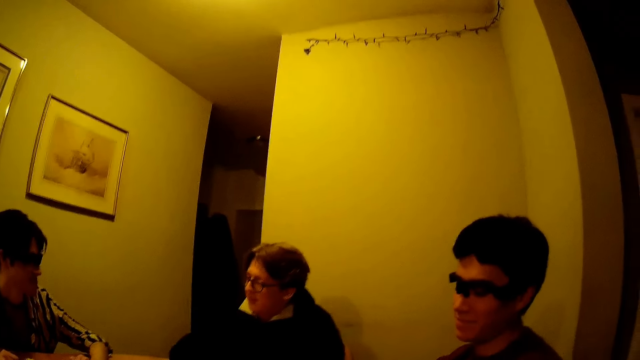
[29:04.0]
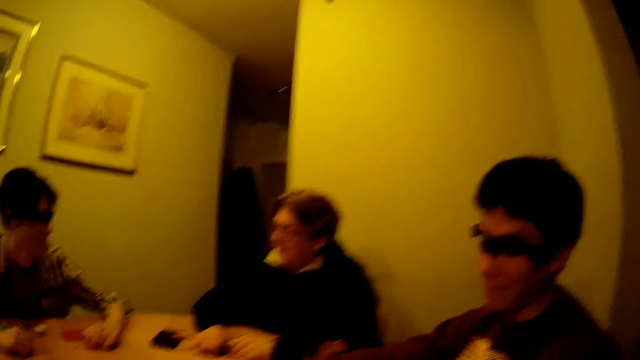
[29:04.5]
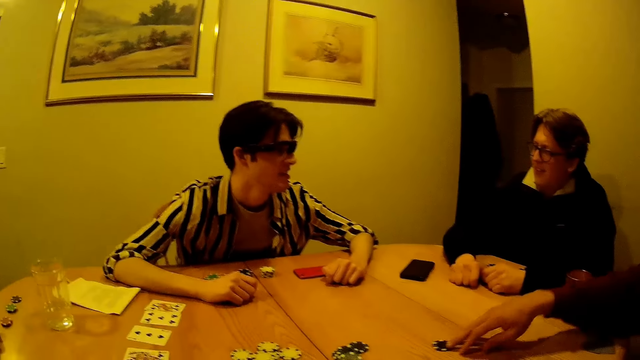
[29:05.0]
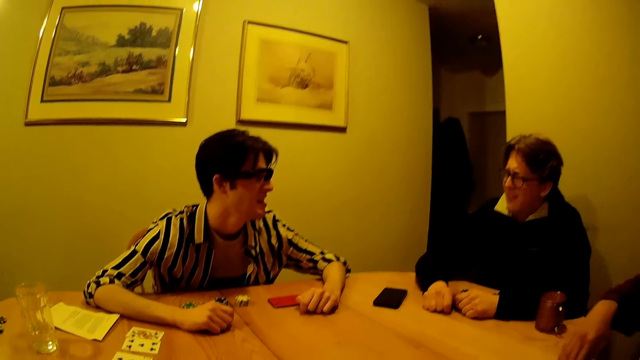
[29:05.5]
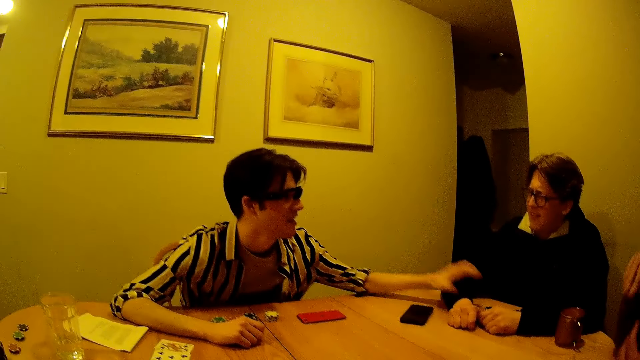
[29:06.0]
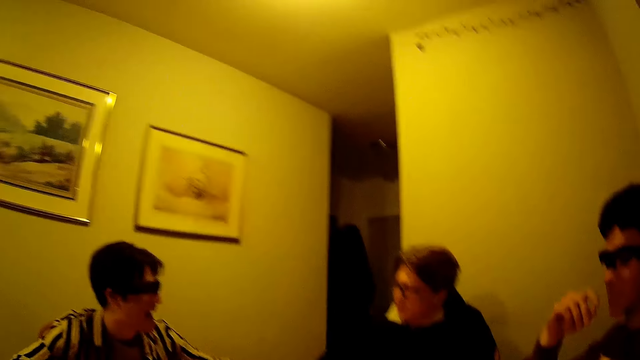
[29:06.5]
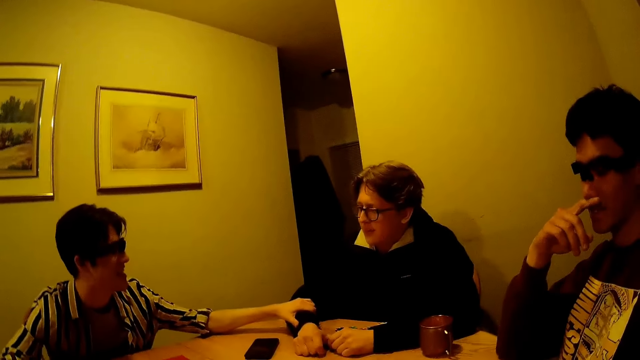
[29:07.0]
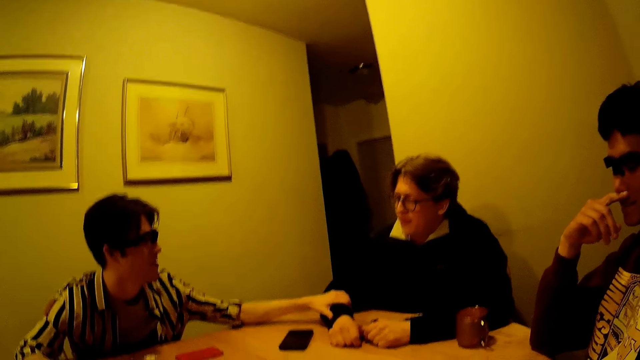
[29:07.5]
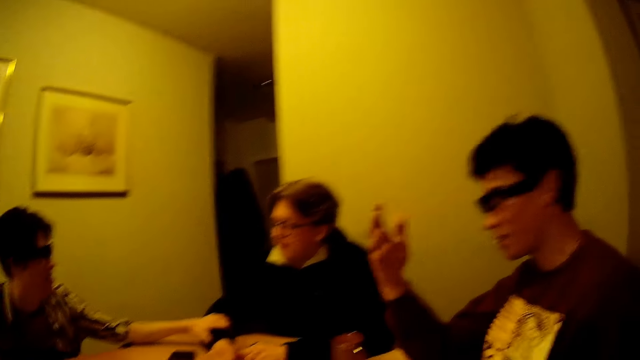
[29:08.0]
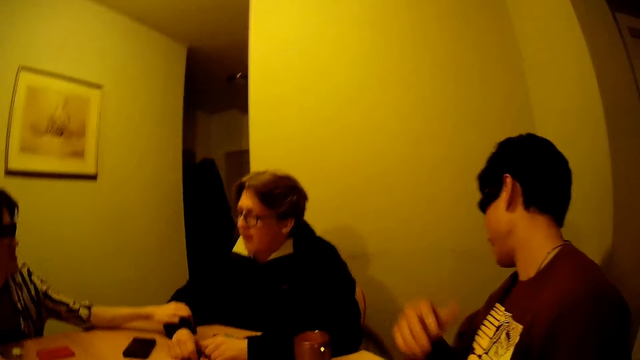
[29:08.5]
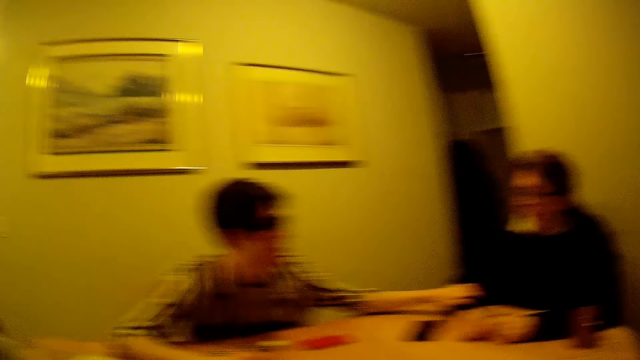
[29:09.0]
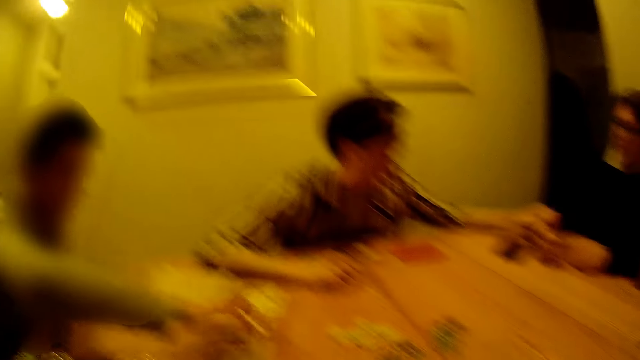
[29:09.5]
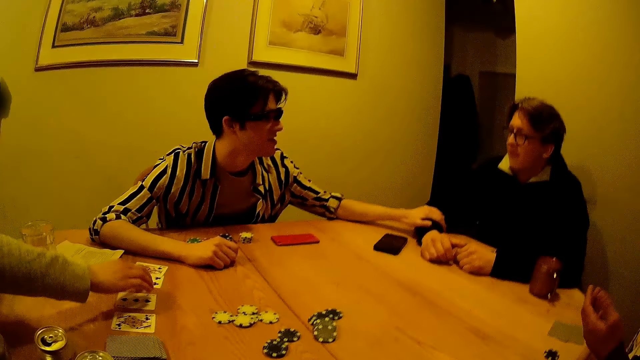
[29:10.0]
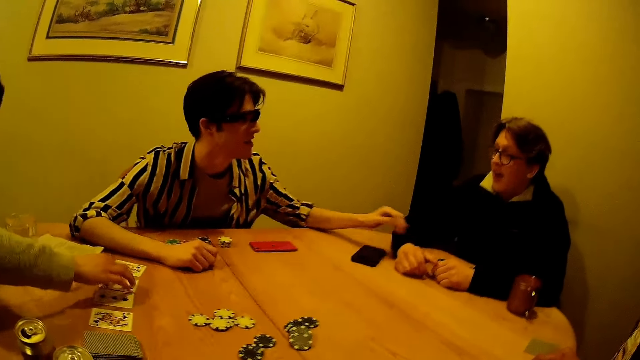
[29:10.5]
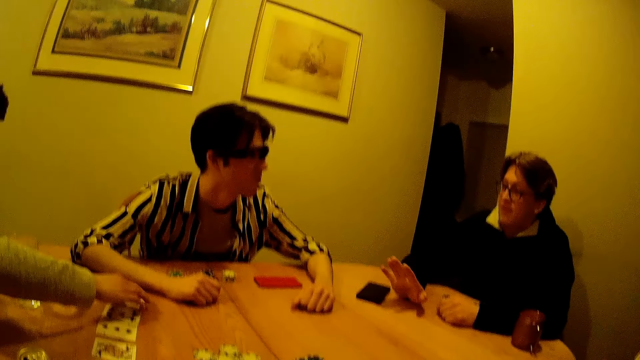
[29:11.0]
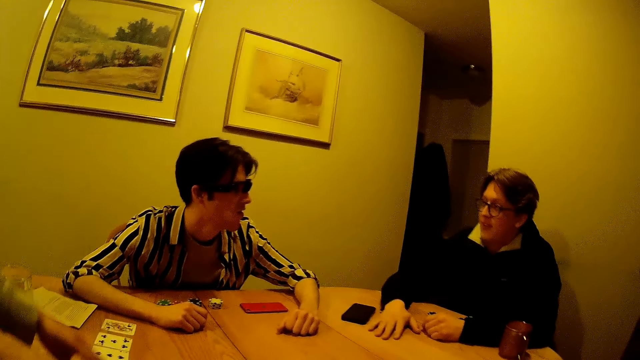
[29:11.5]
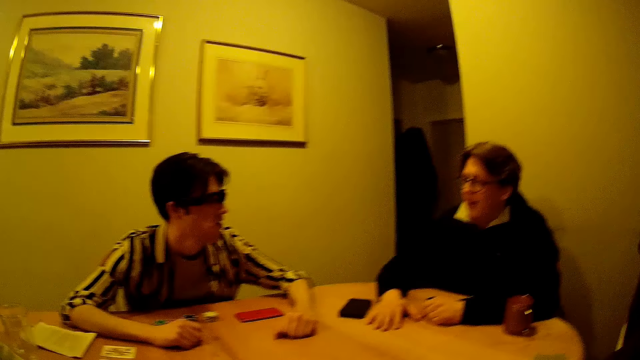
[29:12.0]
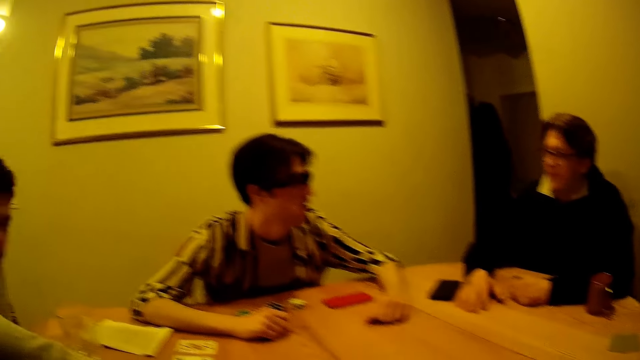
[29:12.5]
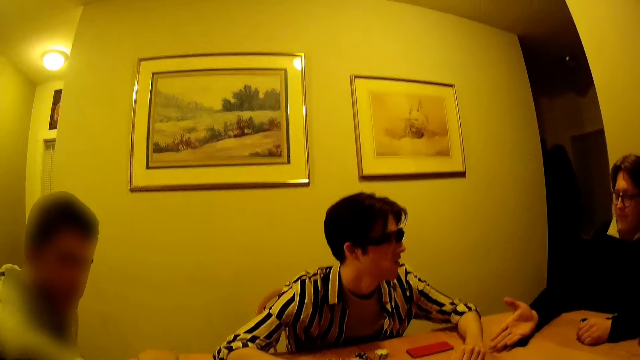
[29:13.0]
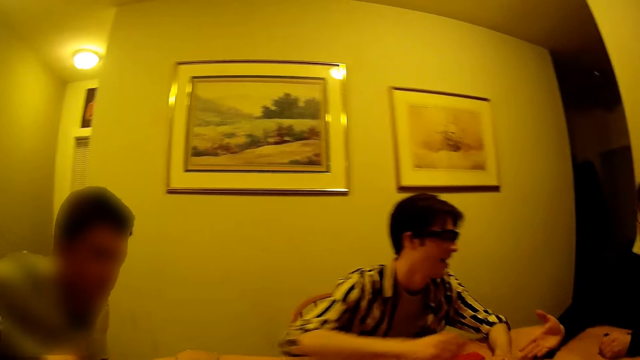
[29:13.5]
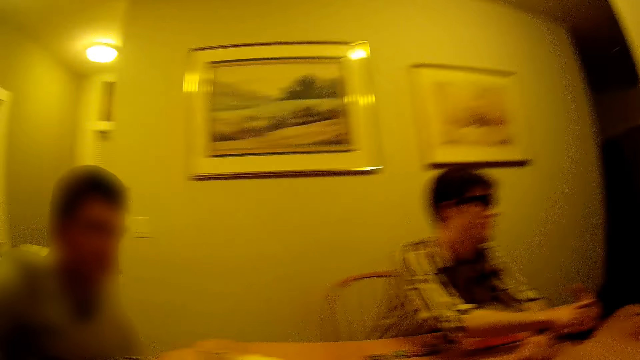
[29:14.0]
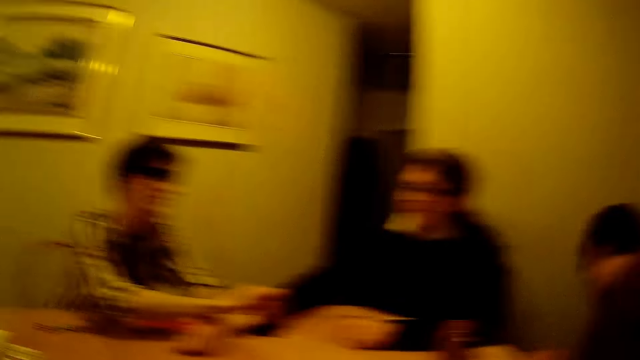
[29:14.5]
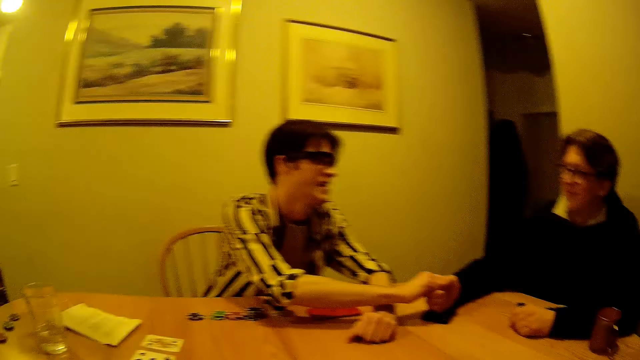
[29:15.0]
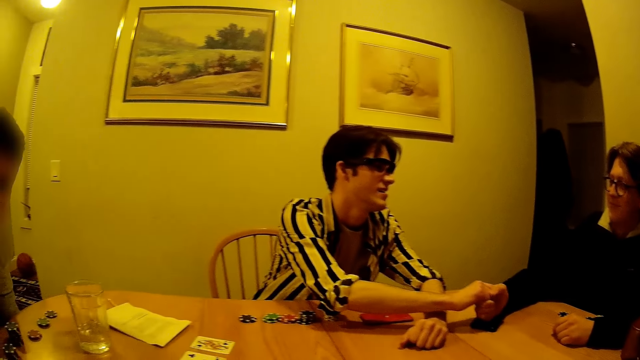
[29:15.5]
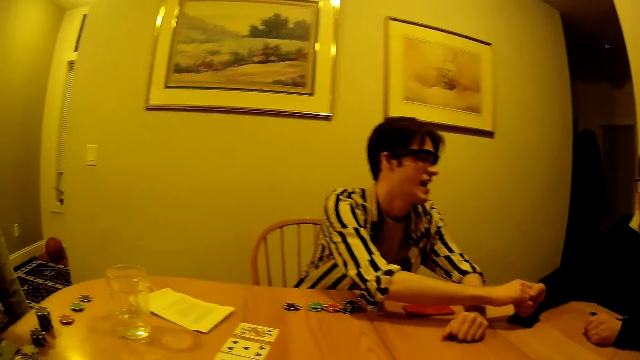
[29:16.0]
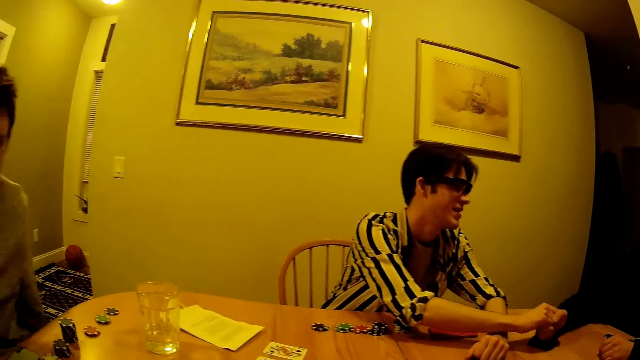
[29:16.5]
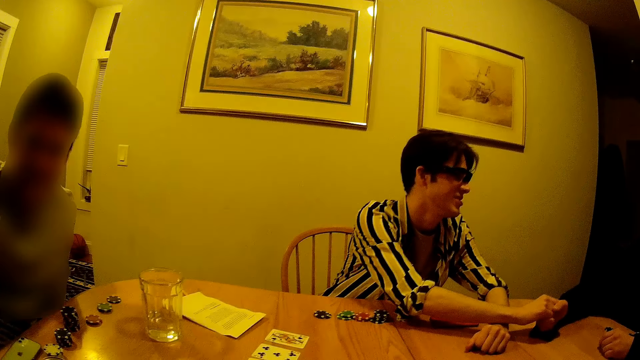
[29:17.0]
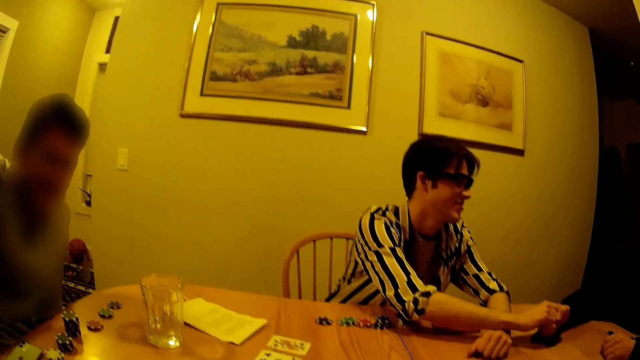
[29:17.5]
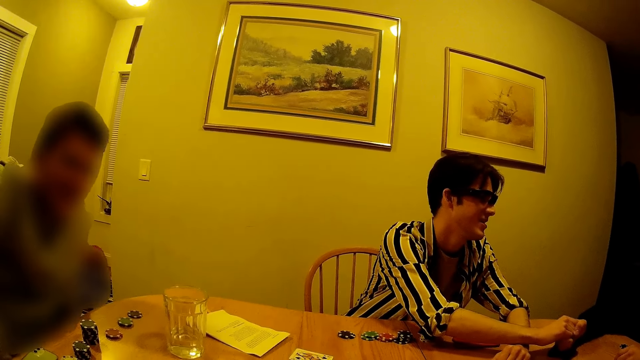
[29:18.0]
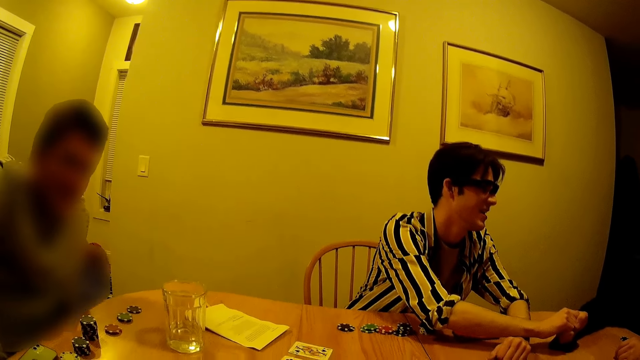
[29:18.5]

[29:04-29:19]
A man draws some cards to himself with his right hand. The camera wearer looks around. The first man lowers a hand and picks up a poker chip. Another man holds the right arm of a third man with his left hand. The camera wearer looks around. The first man puts a finger on the nose, moves a hand away from the face, searches for a chip under the table, and leans down. The camera wearer looks around. A fourth man arranges some cards on the table. The second man taps the right arm of the third man with his left hand. The fourth man touches a card. The first man turns a hand. The fourth man touches the cards. The second man moves a hand away from the third man. The third man taps the table with his right hand and lifts a hand. The fourth man touches the cards. The second man rests a hand on the table. The fourth man moves a hand away from the card. The third man lifts a hand. The camera wearer looks around. The second man and the third man shake hands. The camera wearer looks around. The first man leans down. The camera wearer looks around. The third man rubs the second man's hand.

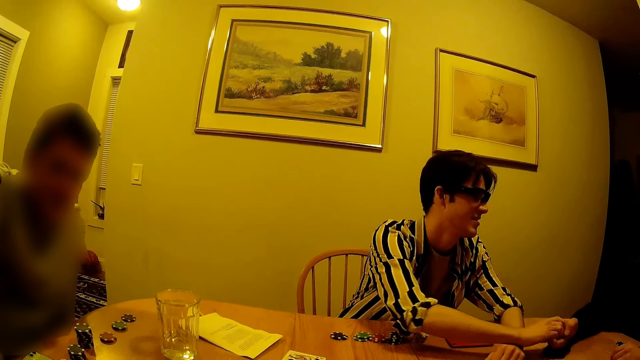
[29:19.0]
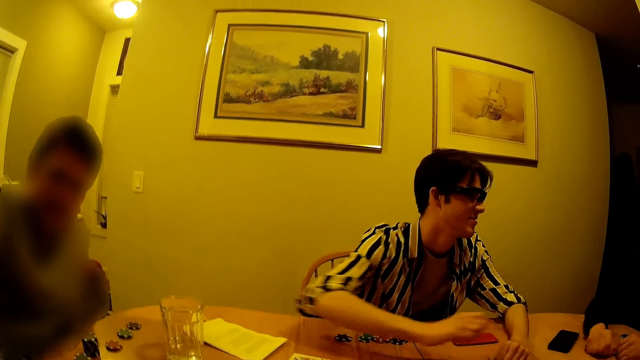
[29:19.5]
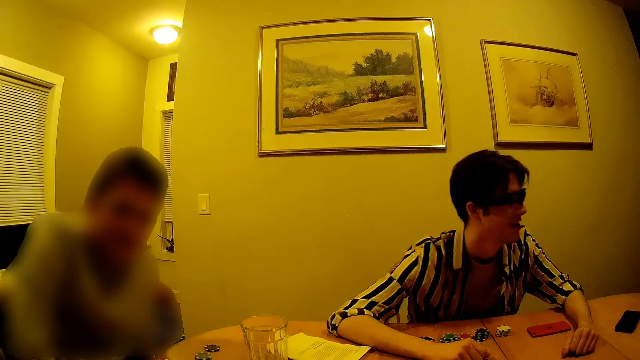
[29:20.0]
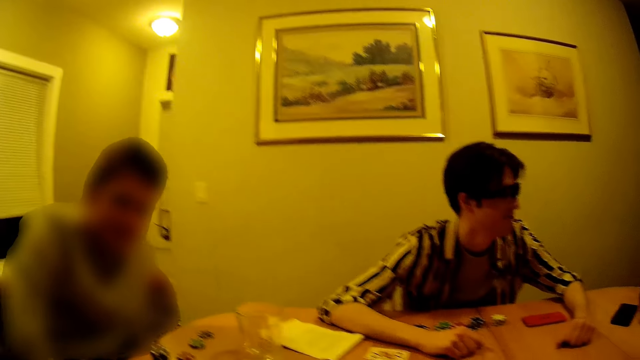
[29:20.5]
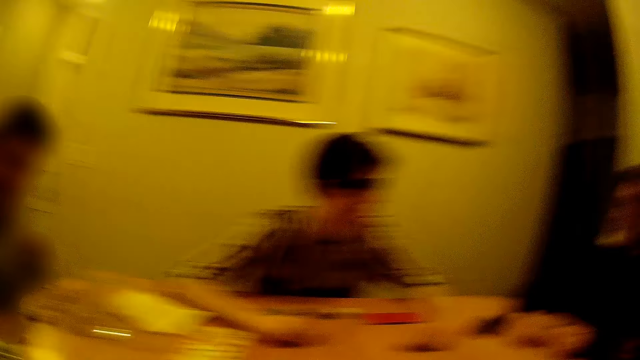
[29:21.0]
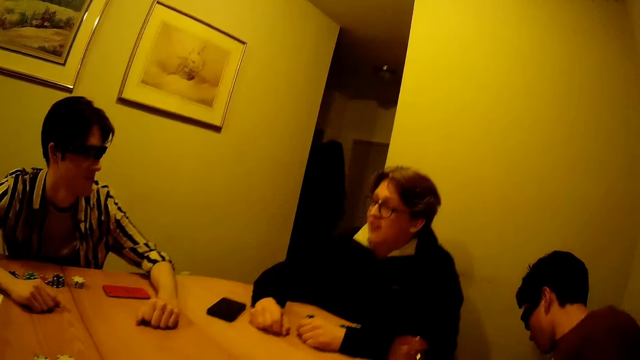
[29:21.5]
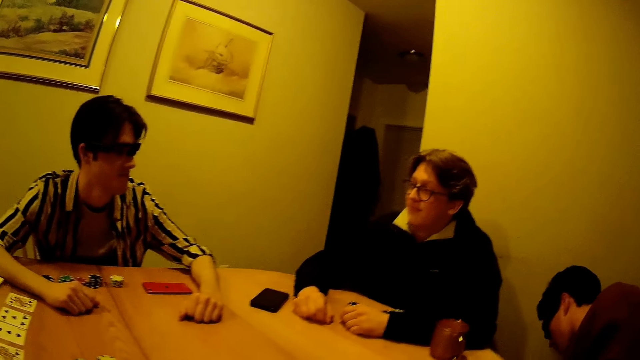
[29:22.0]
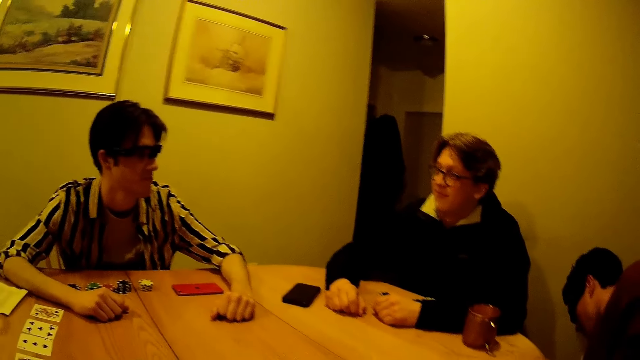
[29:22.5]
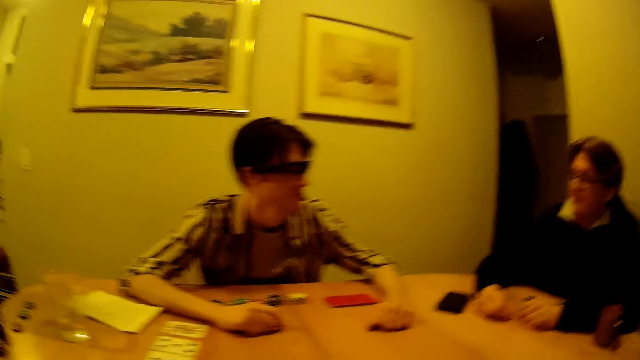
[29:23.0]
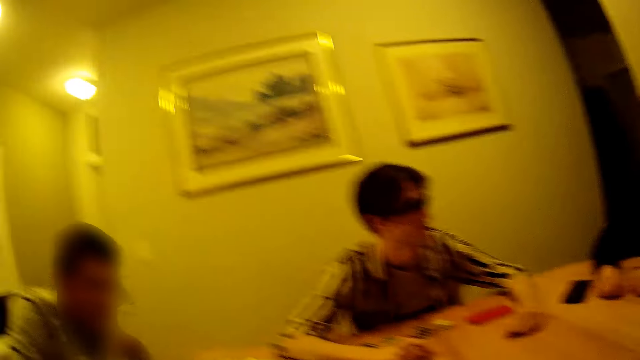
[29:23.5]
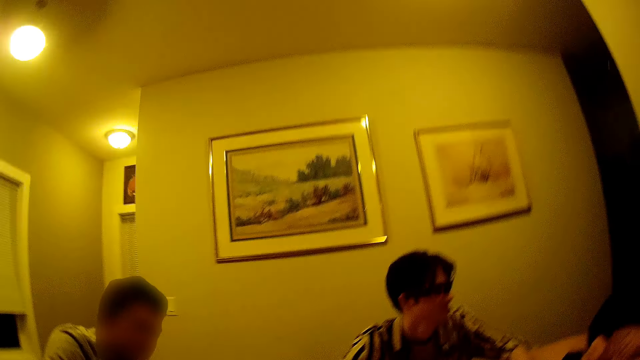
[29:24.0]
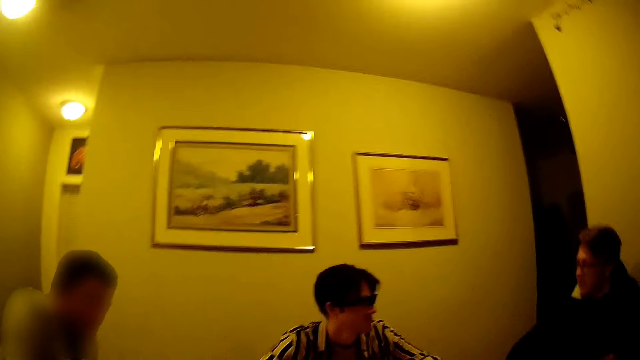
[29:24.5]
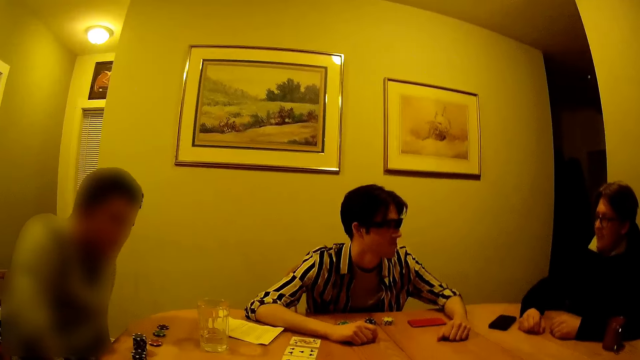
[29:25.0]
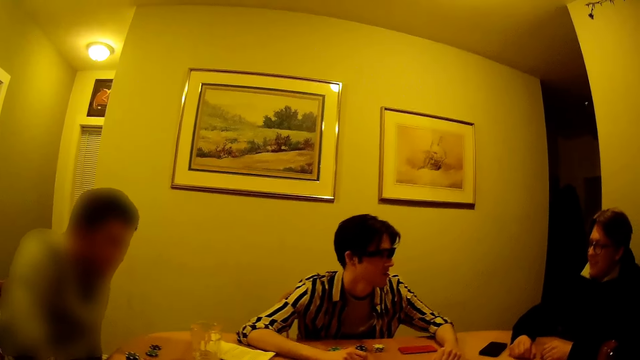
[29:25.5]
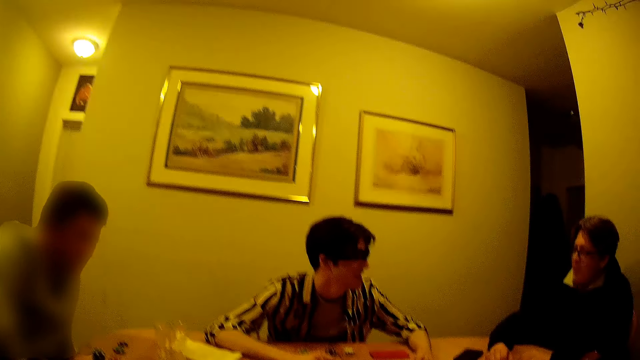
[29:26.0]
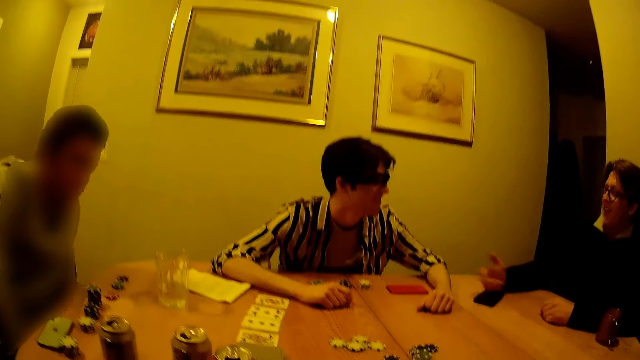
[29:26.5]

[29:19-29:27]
A man moves a hand away from another man and rests the hand on the table. The camera wearer looks around. They look around again. The other man taps the left arm of the first man with his right hand and lifts a hand.
